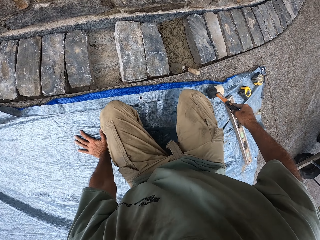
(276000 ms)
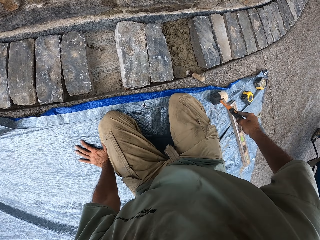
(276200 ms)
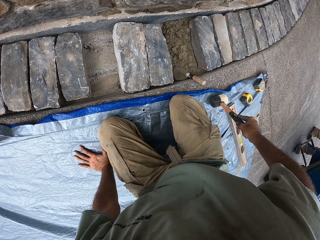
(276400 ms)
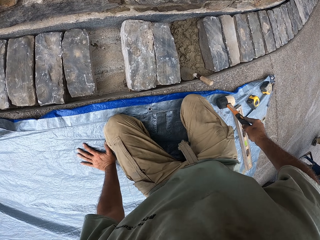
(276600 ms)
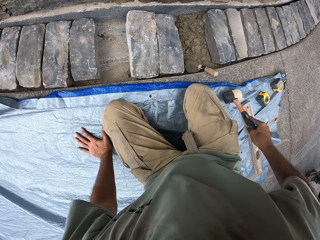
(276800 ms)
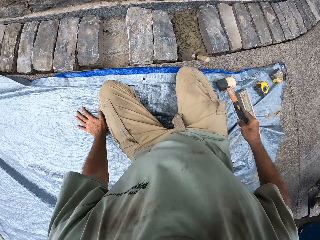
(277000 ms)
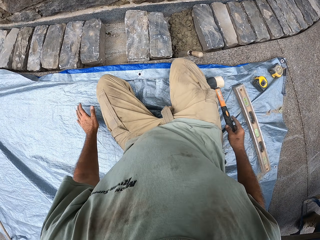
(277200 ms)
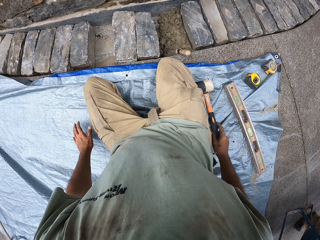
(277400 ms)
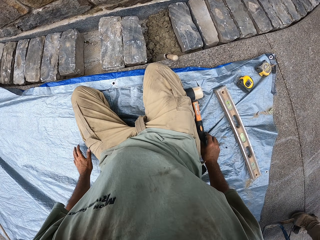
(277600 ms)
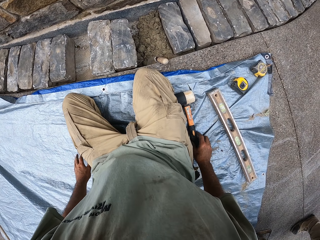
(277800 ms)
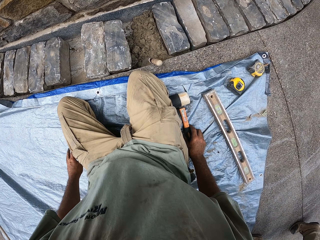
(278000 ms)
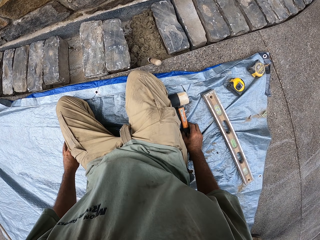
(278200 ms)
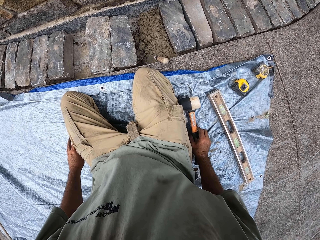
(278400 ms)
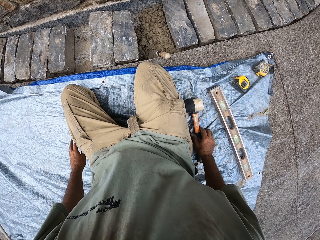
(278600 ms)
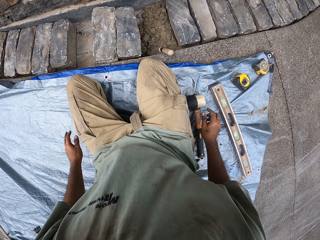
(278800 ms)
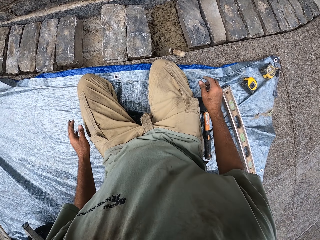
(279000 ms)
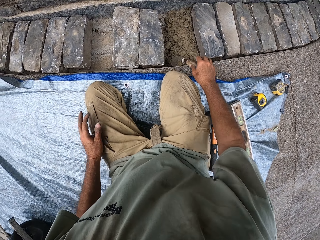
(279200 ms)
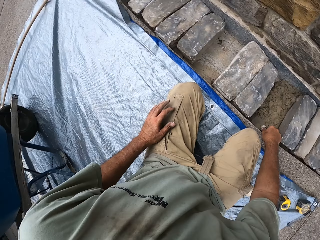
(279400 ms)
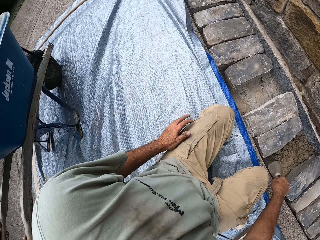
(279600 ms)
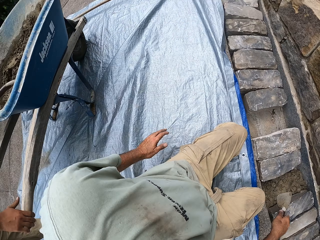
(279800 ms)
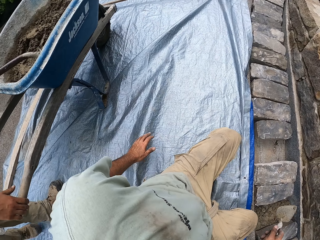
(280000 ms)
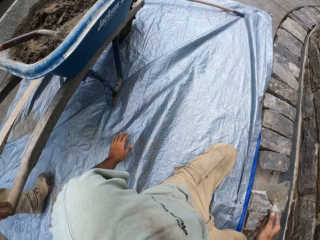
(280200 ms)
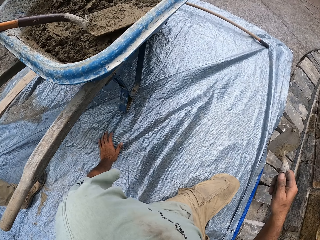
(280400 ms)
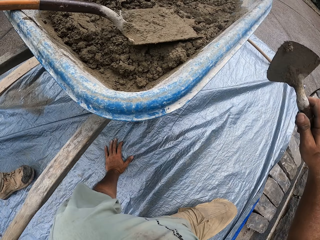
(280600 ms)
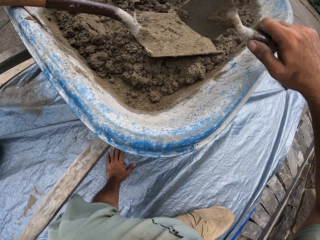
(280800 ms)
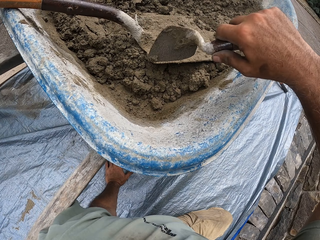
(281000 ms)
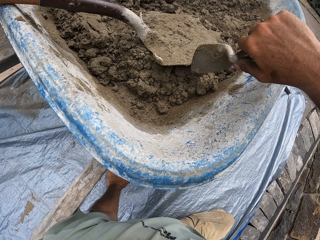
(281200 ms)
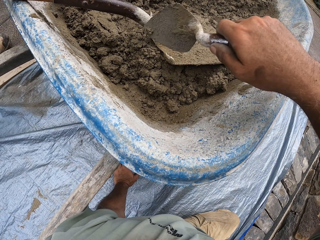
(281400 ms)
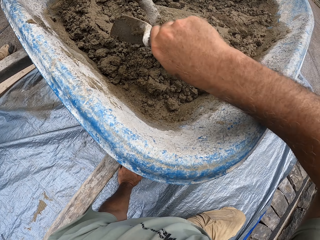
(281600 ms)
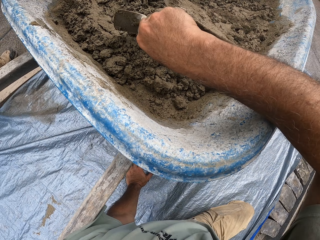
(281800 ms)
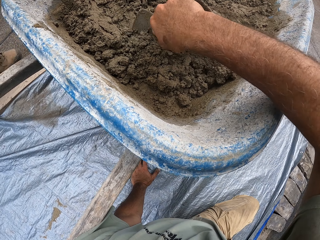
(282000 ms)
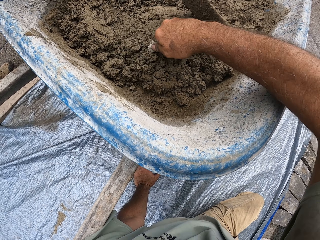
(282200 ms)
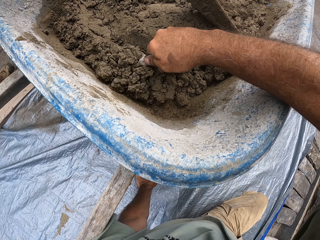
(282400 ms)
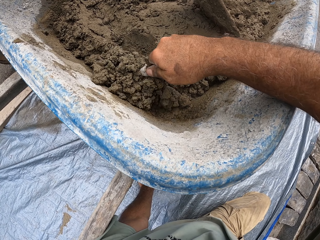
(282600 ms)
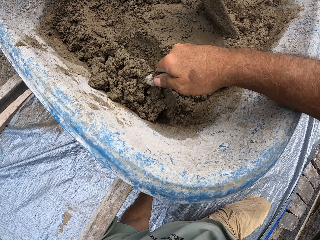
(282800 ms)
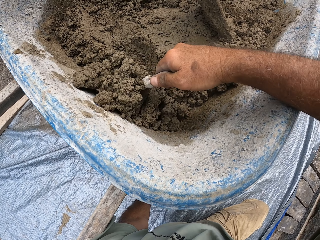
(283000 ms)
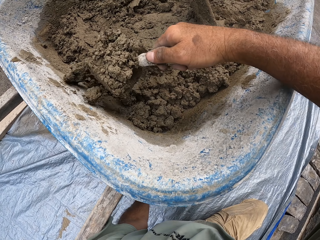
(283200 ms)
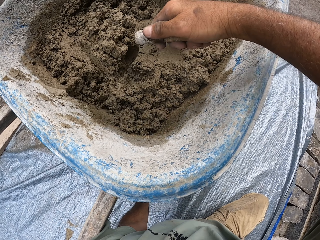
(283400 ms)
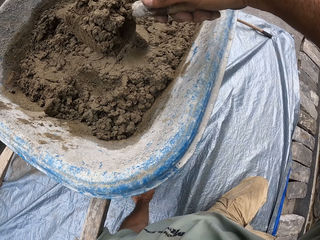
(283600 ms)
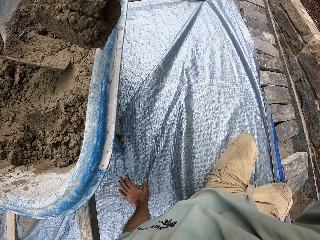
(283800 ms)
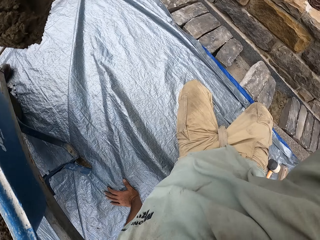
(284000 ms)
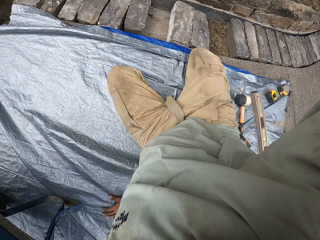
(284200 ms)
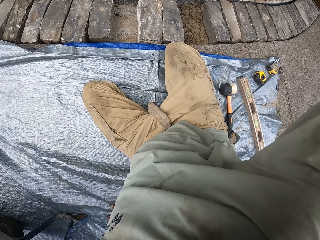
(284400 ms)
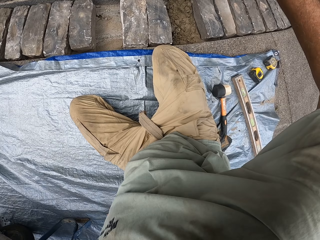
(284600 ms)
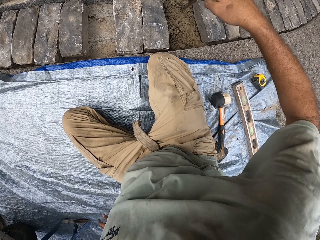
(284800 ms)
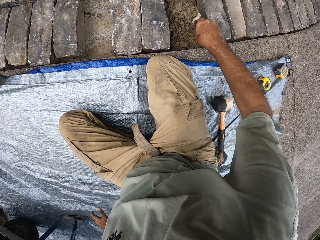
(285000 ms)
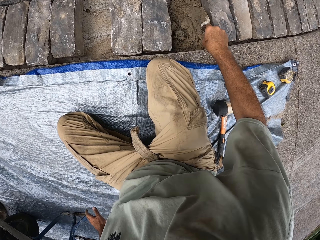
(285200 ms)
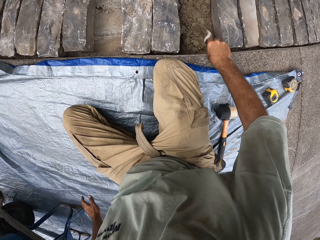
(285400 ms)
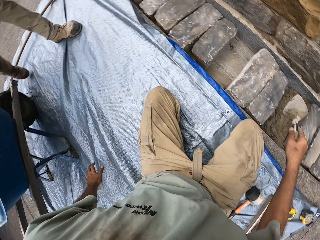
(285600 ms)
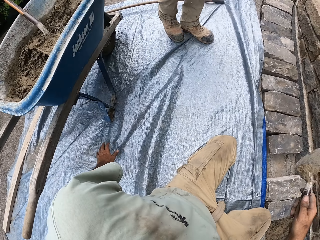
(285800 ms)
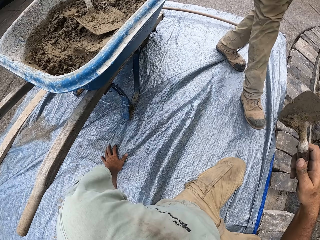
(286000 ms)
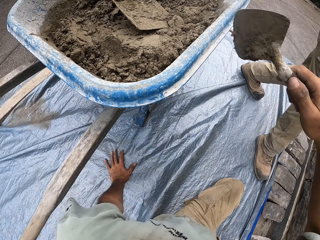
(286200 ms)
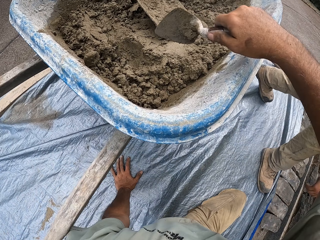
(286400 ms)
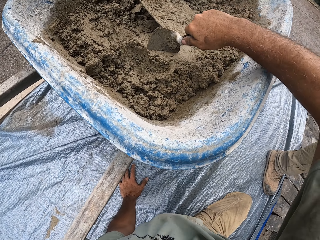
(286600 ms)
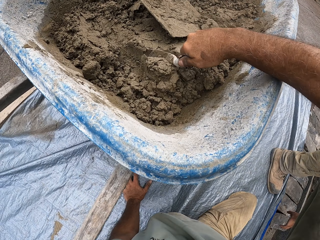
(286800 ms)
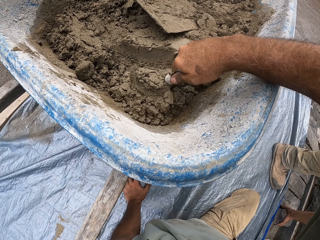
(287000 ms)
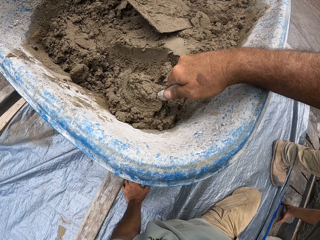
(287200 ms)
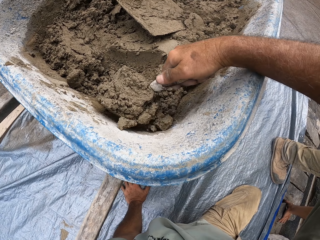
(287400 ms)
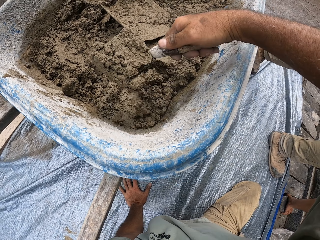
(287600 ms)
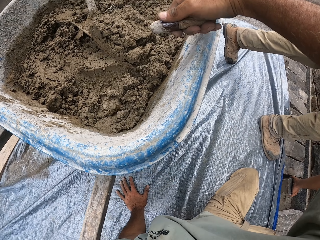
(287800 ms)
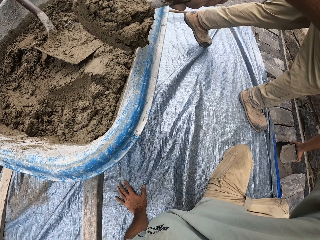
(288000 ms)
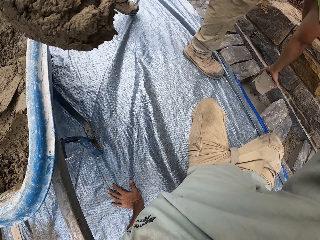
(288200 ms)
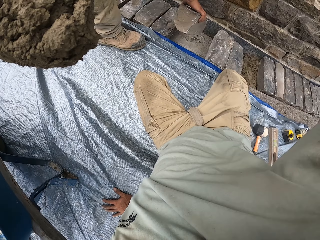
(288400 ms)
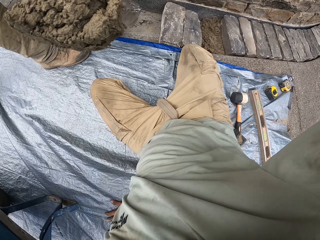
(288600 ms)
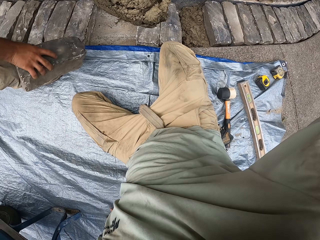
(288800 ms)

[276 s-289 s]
The camera wearer drops the hammer. They pick up the trowel. They fetch sand with the trowel. They pour the sand down. They fetch sand with the trowel.

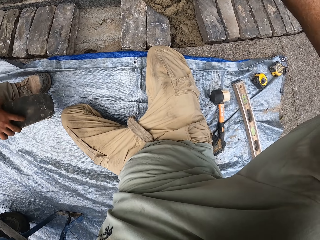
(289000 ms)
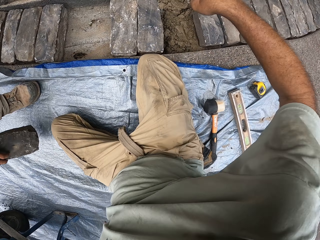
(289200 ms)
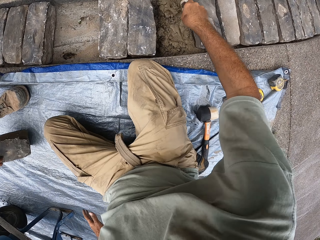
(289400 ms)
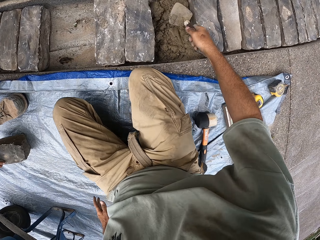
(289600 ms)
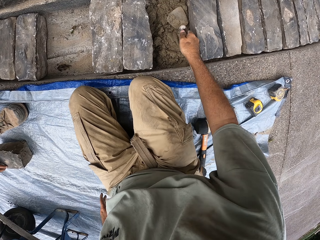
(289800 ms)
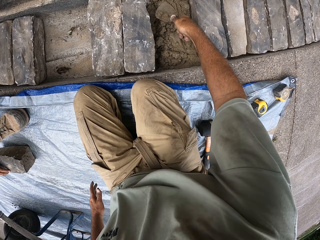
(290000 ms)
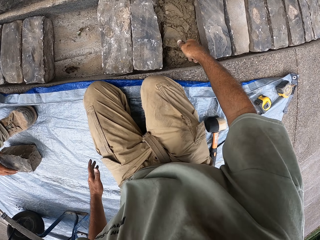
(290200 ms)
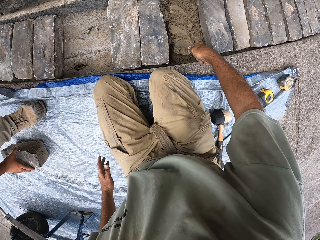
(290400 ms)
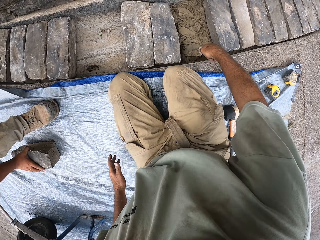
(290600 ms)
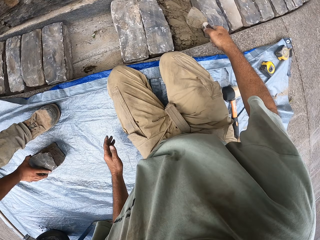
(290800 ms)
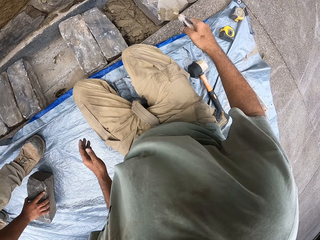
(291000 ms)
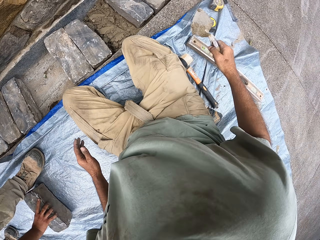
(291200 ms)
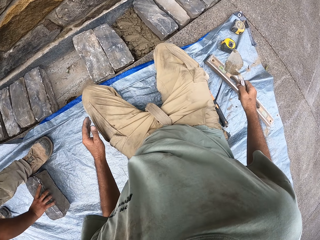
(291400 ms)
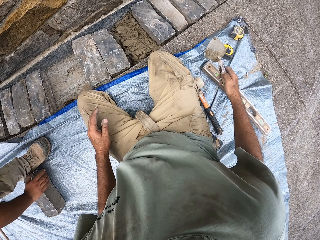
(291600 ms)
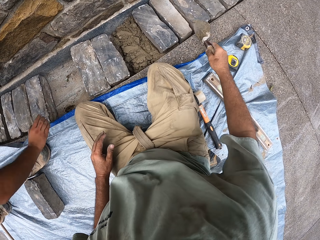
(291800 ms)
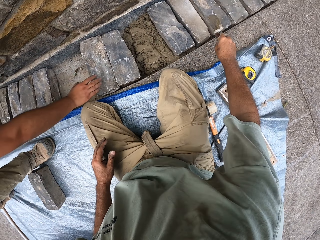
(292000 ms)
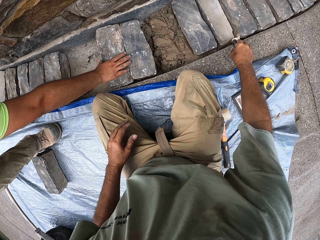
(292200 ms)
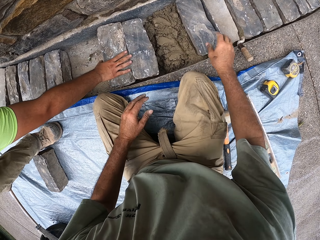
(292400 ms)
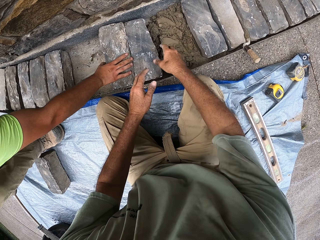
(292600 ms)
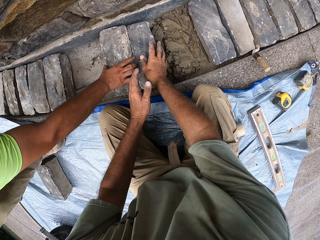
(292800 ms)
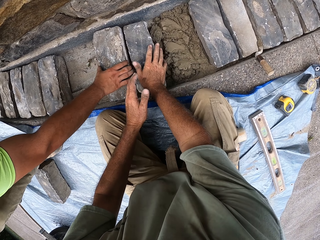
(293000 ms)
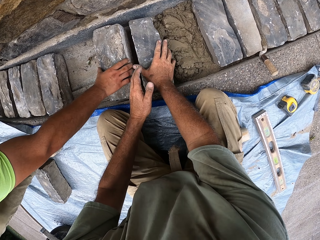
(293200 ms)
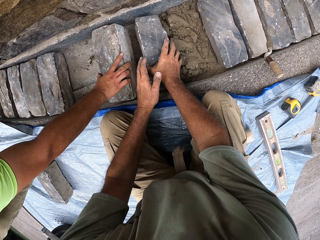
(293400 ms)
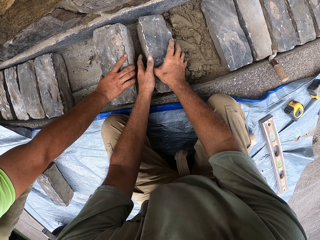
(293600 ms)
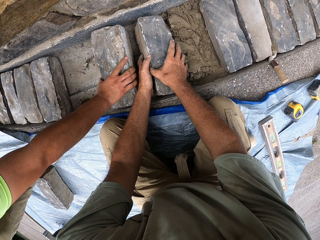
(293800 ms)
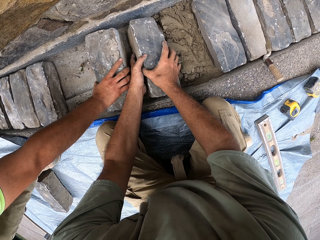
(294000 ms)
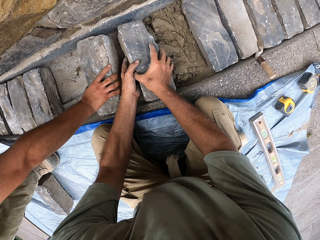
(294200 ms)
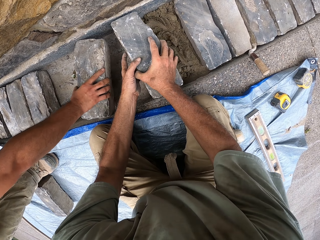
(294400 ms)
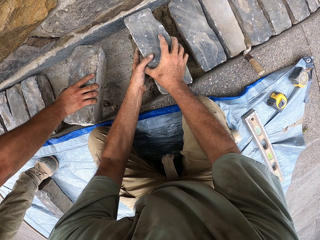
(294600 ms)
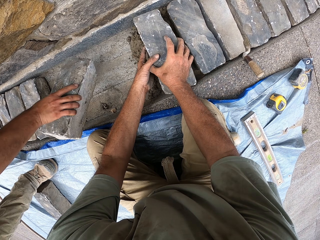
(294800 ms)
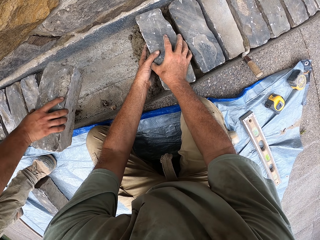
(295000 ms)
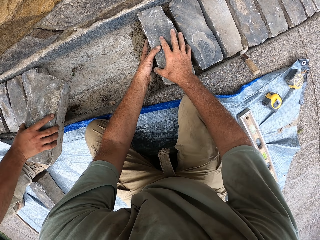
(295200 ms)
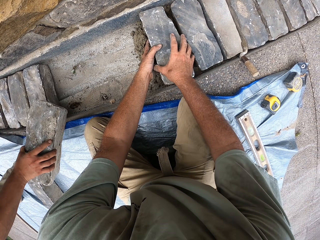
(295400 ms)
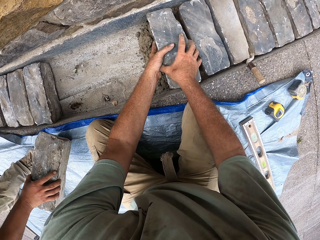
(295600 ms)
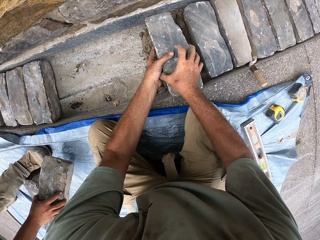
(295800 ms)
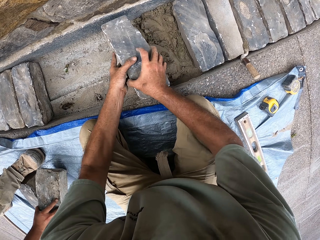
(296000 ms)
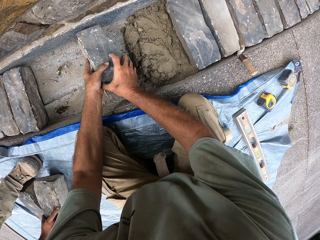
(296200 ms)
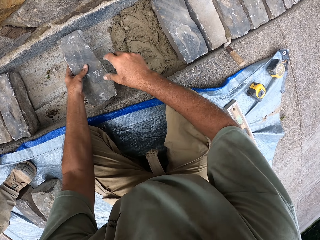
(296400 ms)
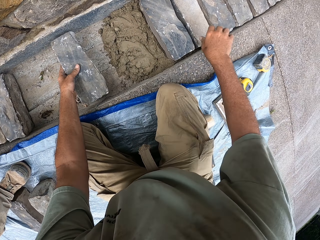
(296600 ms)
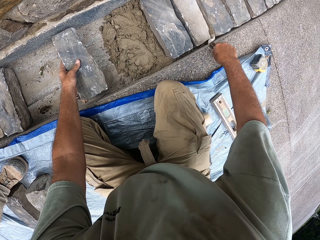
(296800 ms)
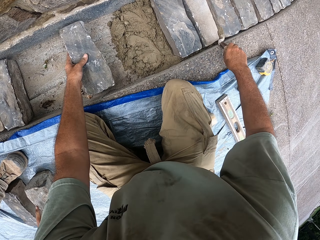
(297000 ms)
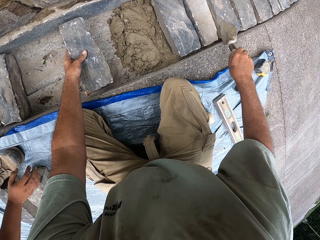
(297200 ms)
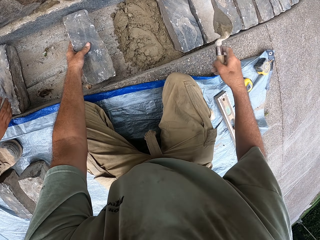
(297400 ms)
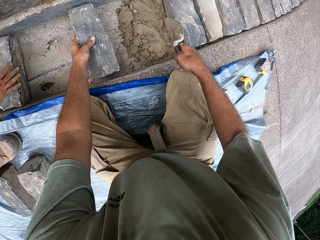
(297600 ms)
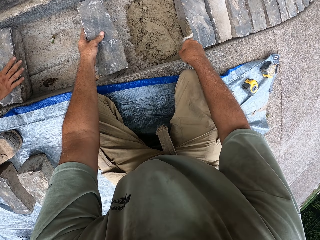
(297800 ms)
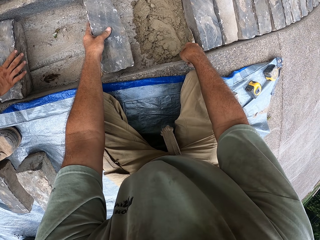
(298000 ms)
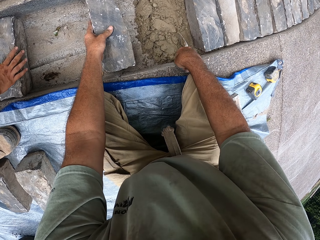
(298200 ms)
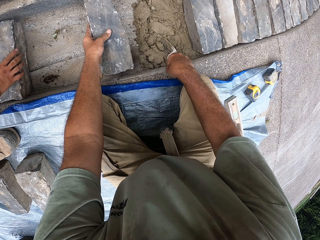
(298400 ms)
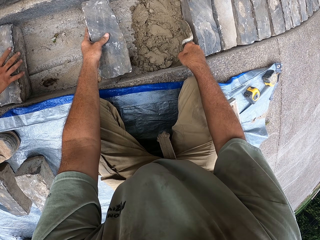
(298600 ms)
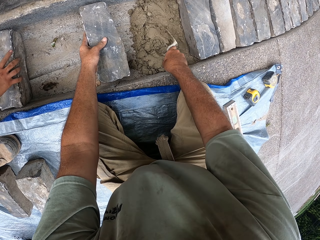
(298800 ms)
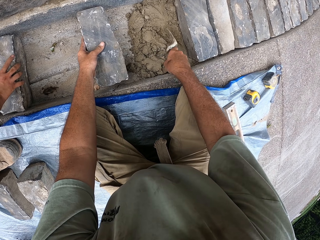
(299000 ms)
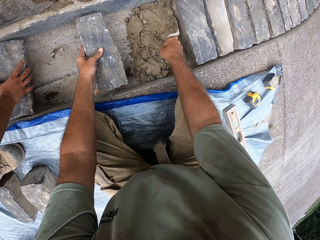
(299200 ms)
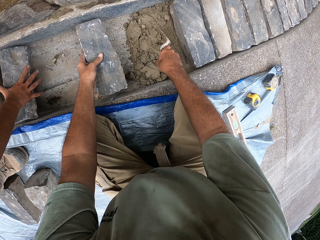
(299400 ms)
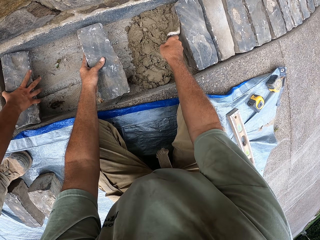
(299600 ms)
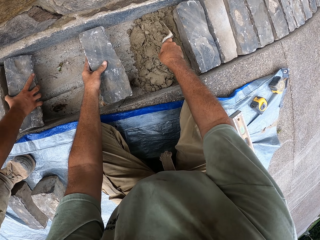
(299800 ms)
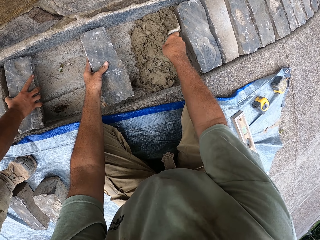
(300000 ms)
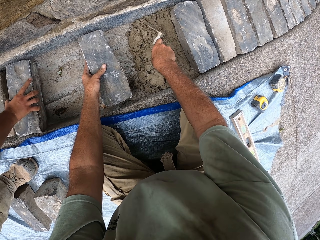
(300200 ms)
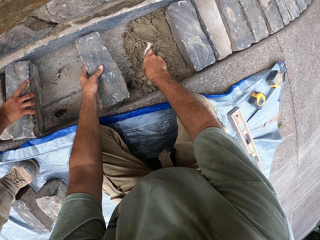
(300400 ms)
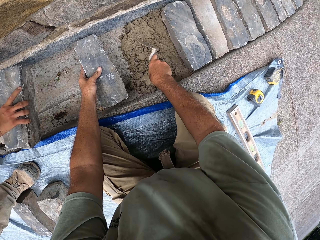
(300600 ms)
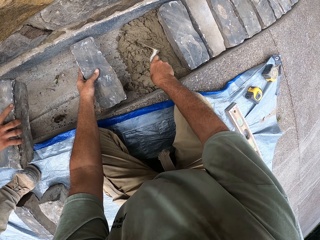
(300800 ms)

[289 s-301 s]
The camera wearer pours the sand down. A man picks up a stone. The camera wearer and the man hold the stone bricks. The camera wearer and the man pick up the stone bricks. The camera wearer adjusts the stone. They drop the stone bricks. They pick up the trowel. They fetch sand with the trowel.
